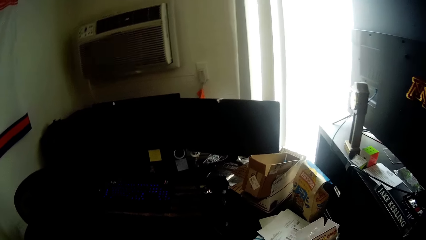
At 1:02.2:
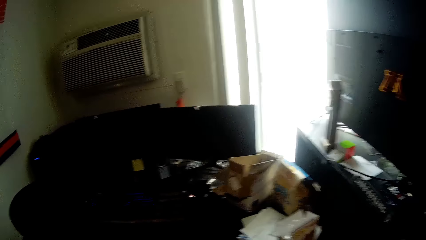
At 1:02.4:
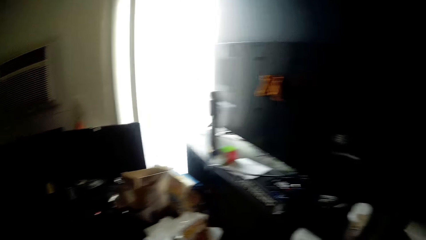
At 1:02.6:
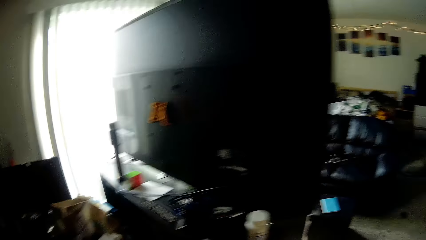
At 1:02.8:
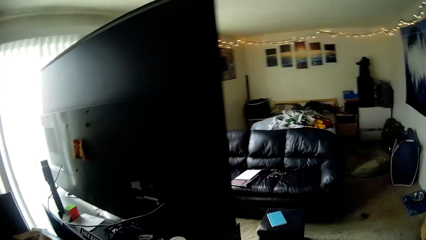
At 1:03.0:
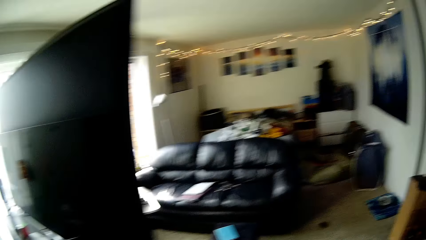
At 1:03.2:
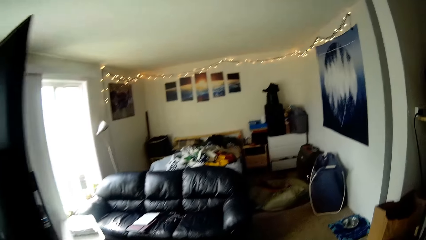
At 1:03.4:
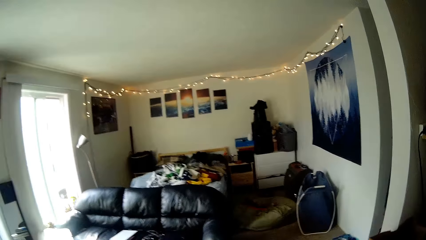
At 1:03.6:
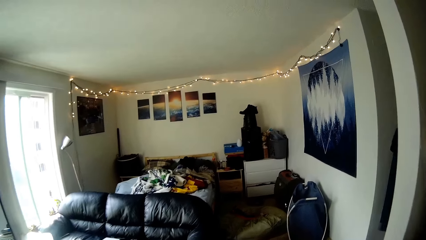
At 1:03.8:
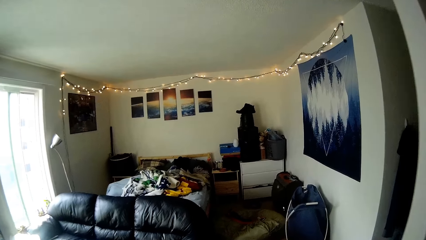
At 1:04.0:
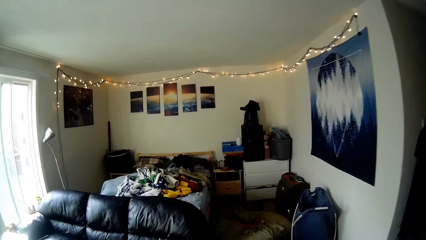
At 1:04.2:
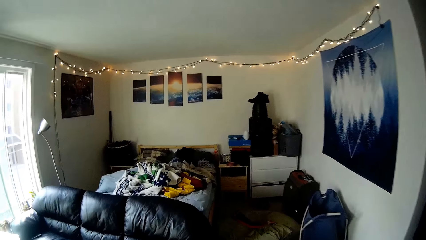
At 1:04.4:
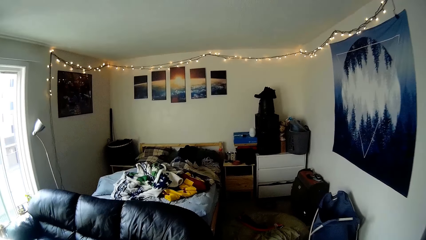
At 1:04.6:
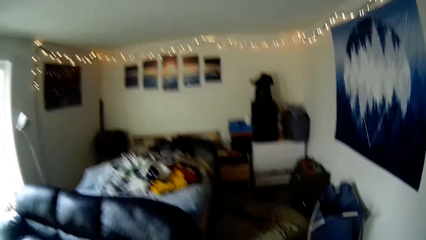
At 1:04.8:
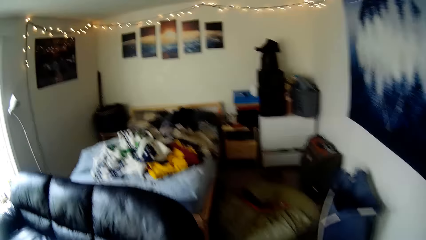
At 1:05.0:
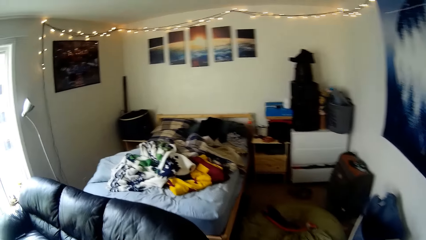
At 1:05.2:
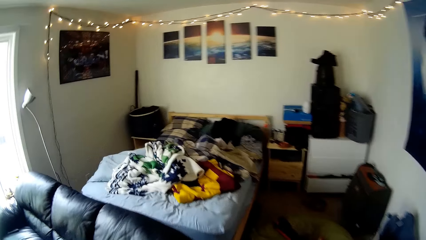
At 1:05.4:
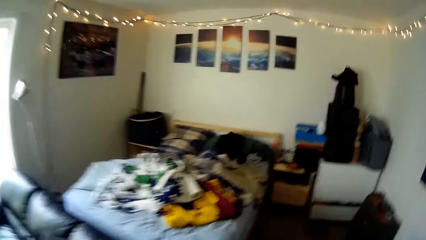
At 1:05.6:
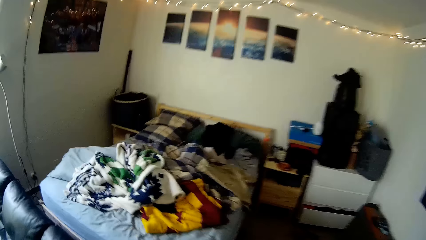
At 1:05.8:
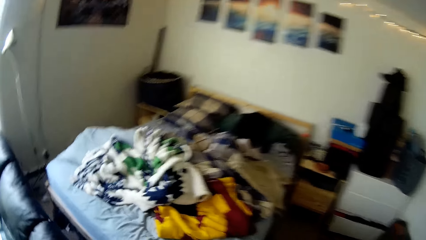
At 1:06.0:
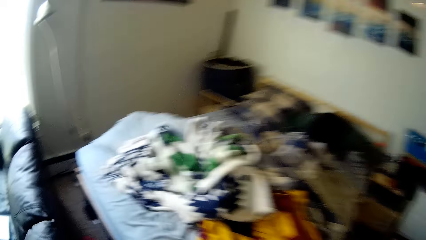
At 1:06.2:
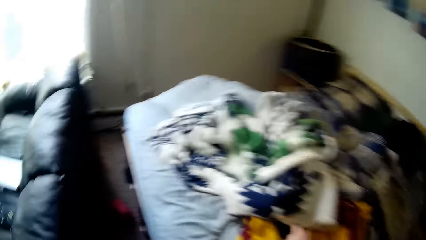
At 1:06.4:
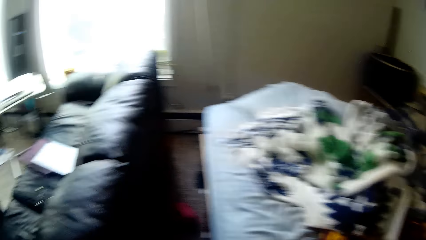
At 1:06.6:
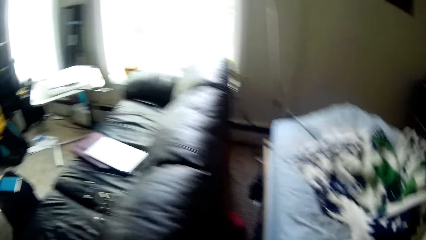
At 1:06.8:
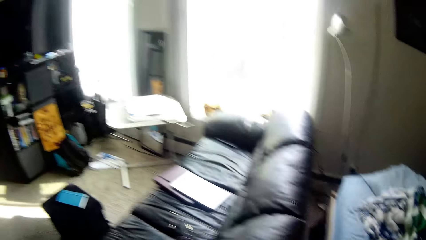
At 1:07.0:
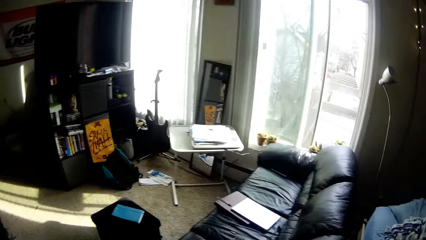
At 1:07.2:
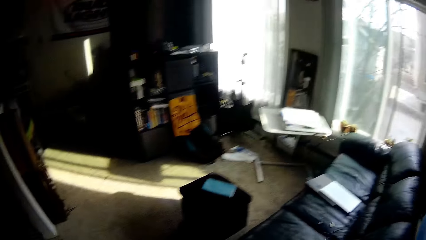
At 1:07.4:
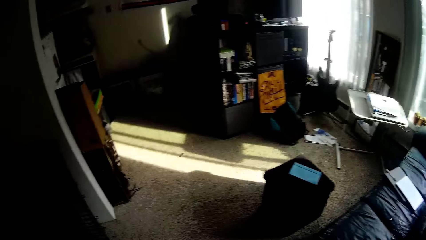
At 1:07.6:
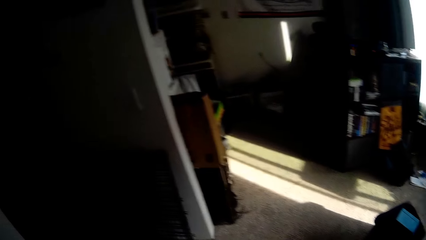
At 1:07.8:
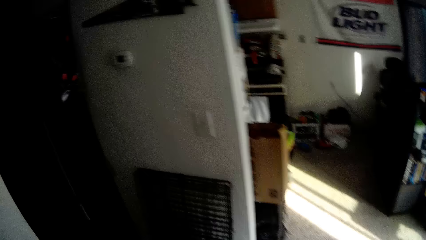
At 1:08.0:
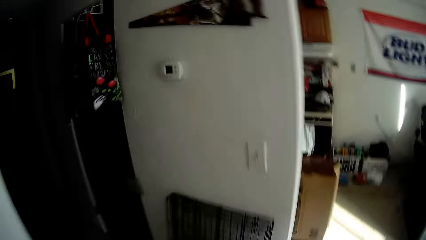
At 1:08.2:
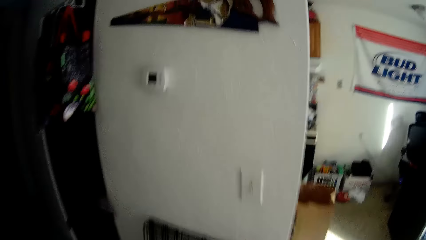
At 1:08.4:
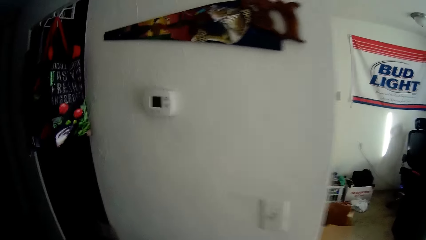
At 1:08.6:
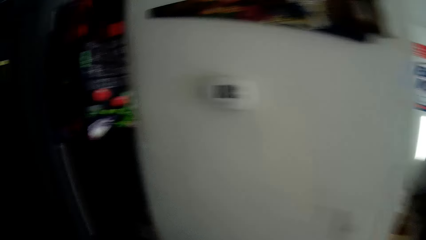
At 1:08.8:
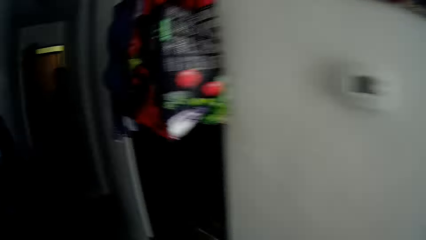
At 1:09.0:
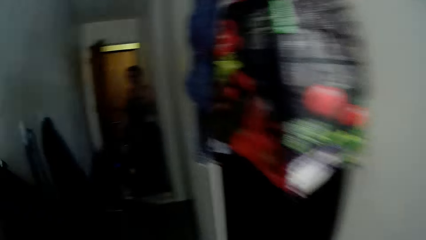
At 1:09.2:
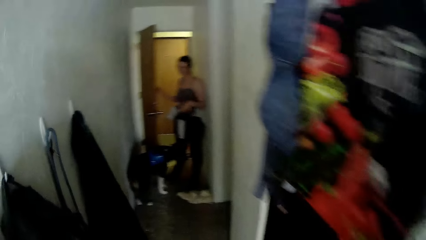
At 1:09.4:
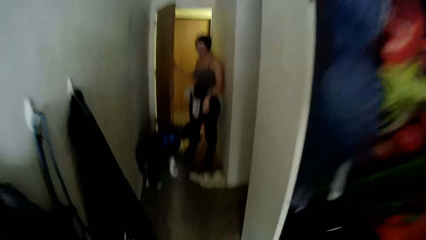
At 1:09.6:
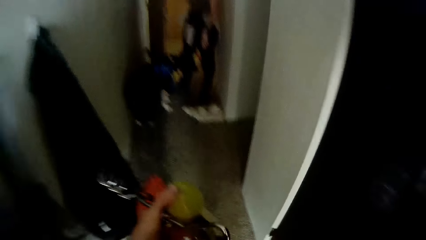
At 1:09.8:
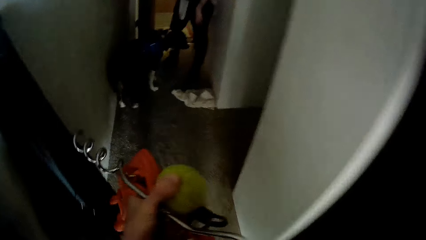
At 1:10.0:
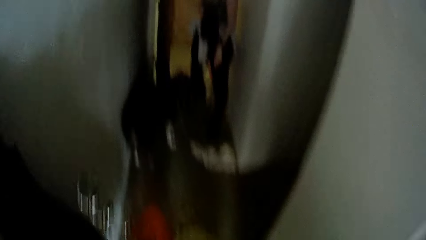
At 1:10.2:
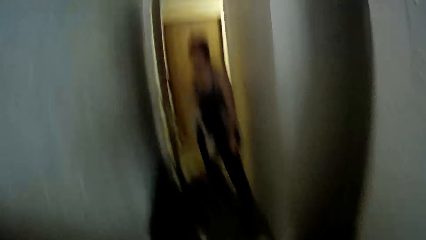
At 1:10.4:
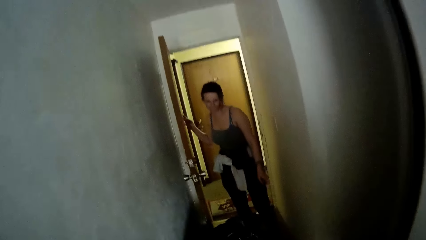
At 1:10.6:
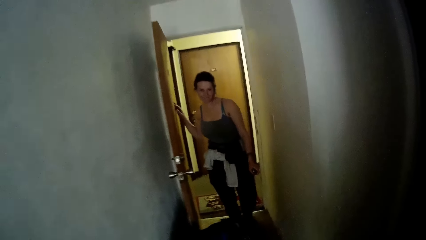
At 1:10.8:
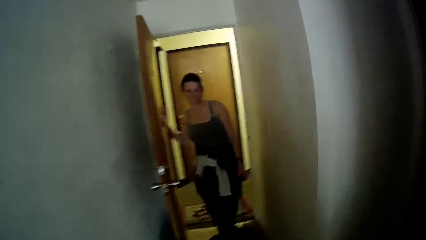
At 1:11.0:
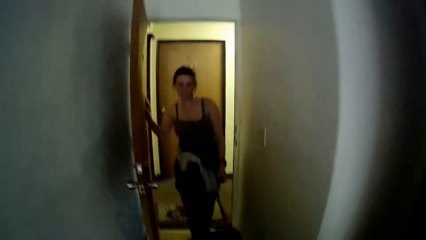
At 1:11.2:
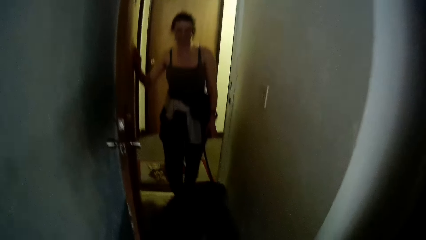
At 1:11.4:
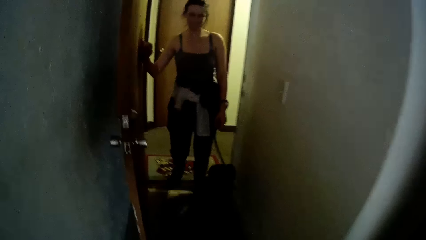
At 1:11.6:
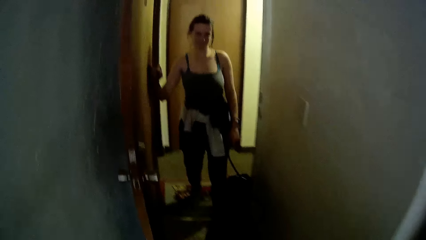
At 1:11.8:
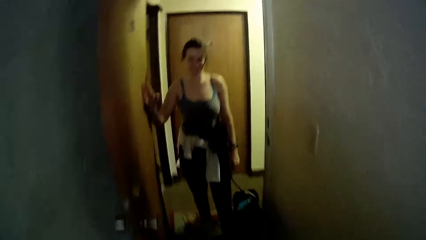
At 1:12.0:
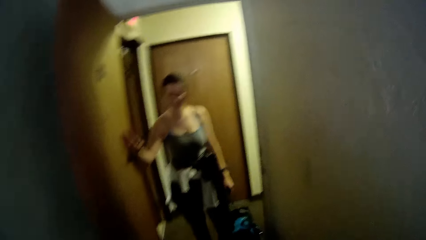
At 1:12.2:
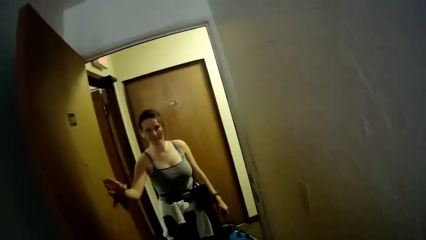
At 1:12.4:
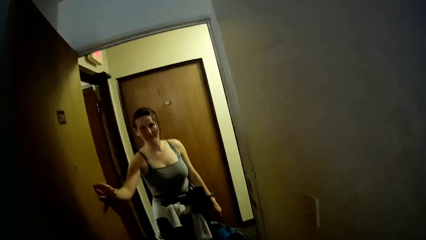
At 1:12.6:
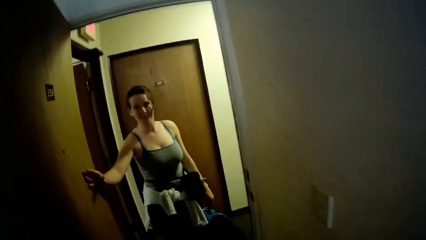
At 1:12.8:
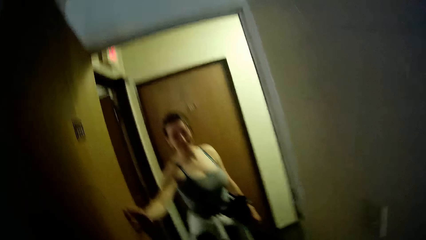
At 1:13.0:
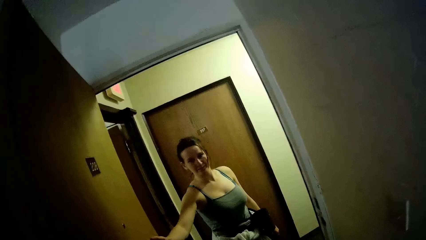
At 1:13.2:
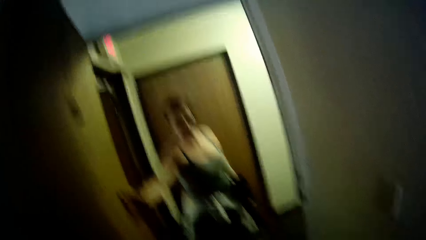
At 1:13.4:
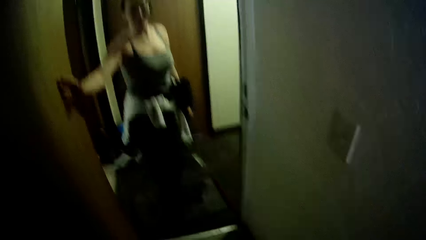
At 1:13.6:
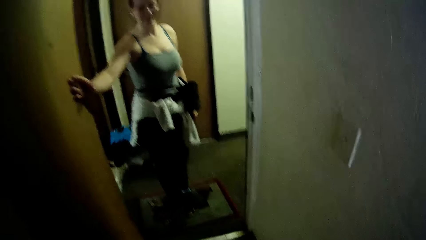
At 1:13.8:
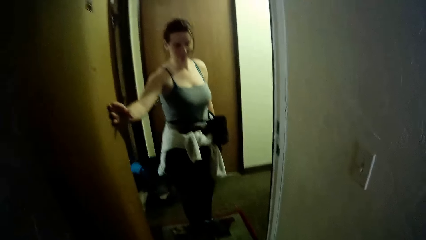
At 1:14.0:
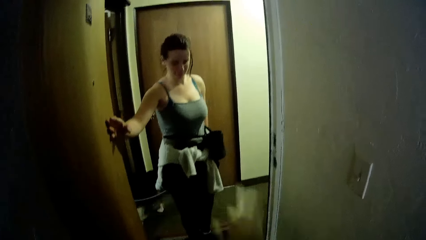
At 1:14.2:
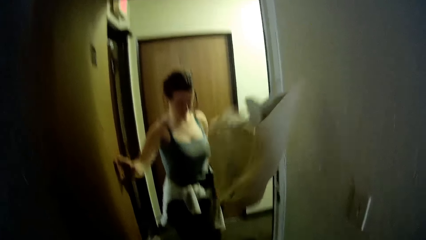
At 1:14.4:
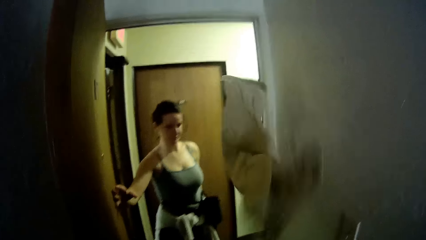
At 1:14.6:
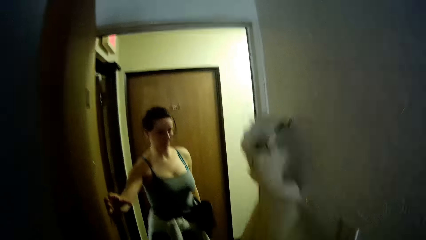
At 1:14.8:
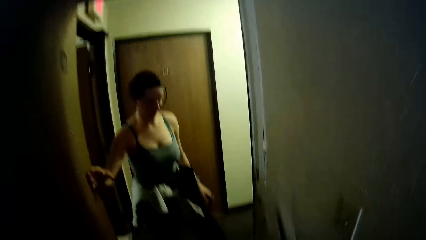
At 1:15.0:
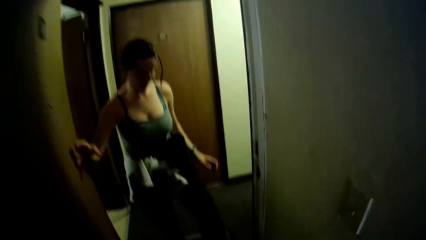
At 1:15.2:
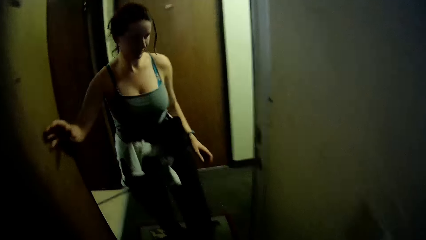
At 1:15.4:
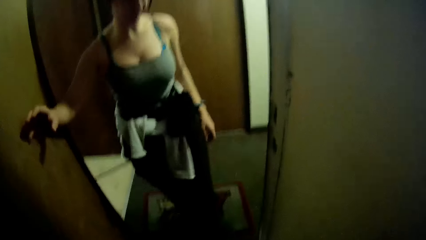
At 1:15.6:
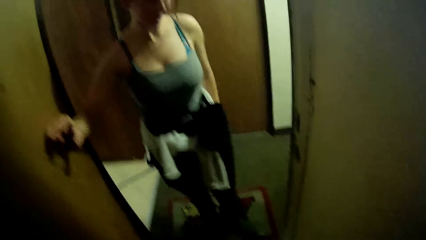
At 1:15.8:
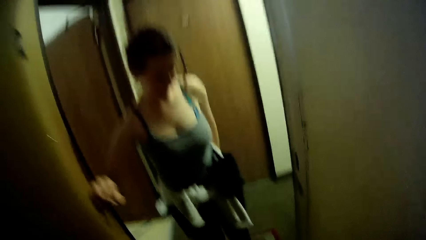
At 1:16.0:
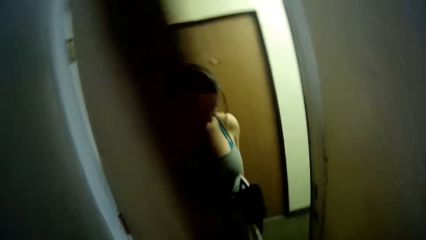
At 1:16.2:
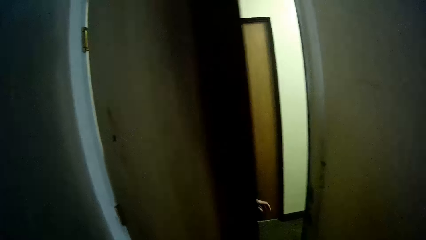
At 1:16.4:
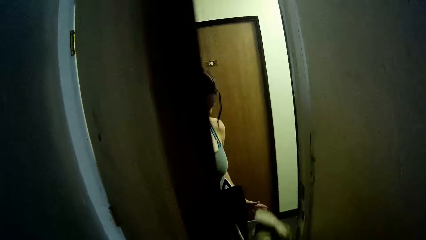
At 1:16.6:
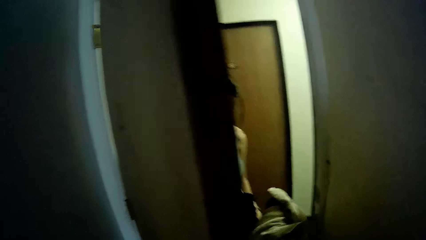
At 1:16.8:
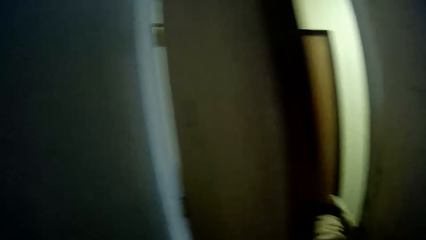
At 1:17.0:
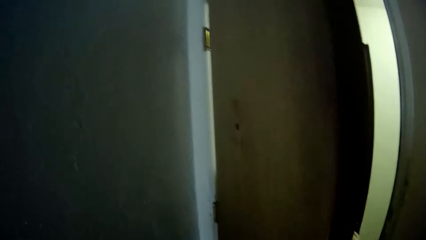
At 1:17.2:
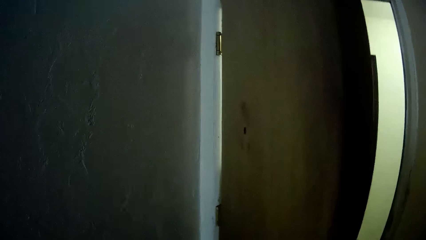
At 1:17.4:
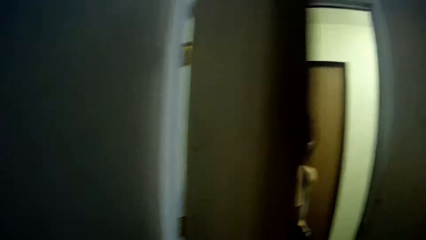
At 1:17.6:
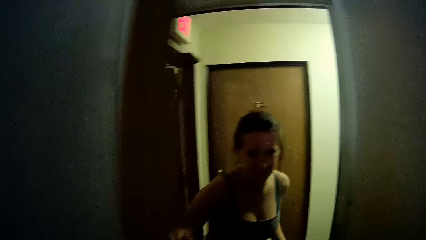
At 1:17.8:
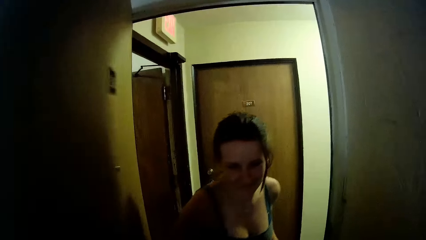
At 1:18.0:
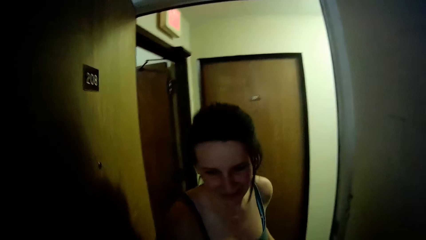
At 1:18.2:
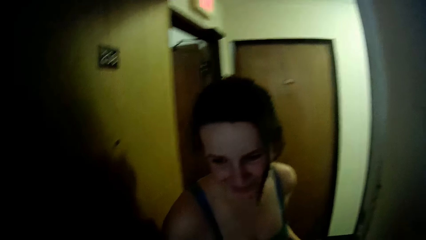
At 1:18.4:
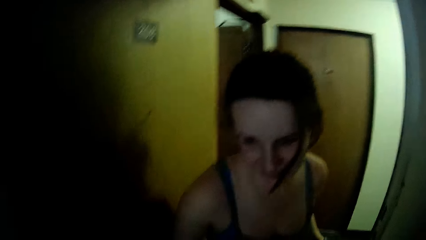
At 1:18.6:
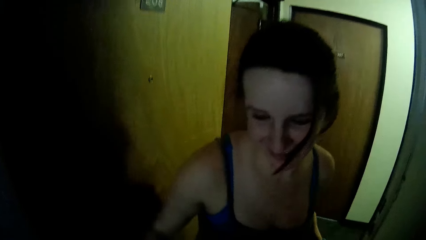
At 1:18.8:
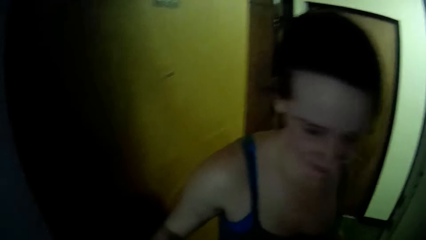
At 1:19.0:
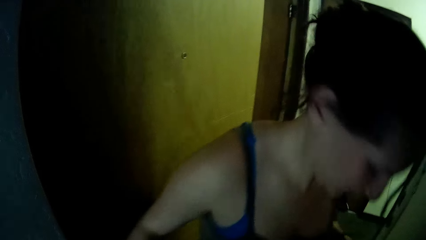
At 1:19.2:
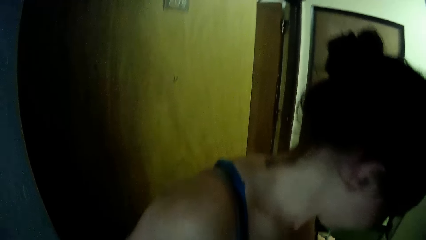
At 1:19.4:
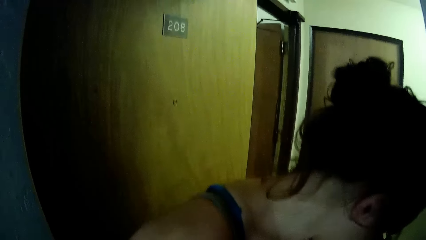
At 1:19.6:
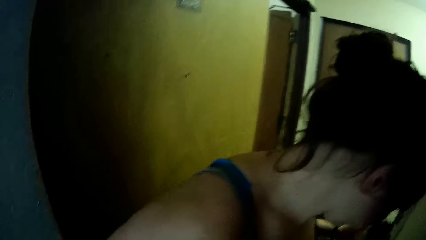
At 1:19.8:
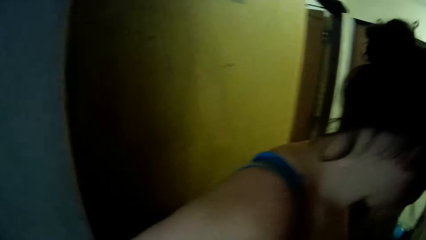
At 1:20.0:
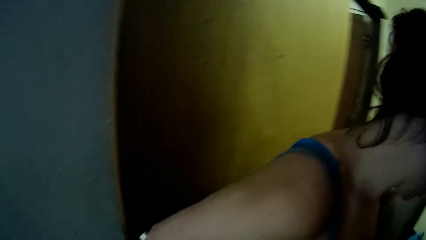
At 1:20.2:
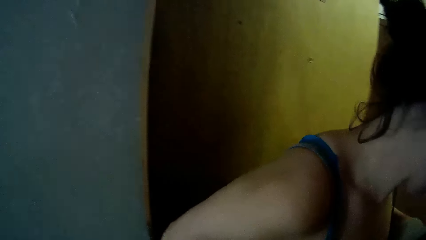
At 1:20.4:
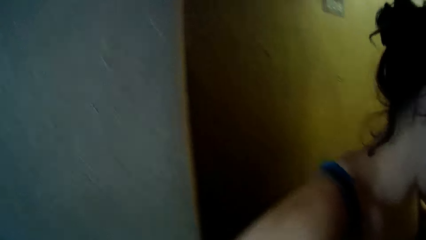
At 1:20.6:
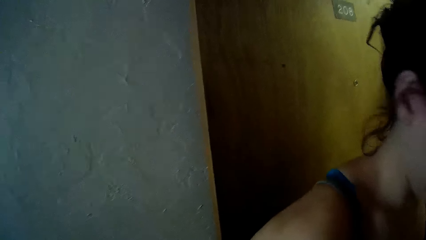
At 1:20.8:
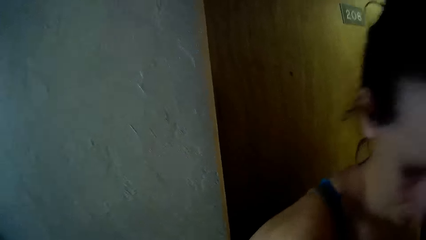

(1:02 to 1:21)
The camera wearer looks around the room. They walk to the door at the far end of the corridor. The lady holds the door for the camera wearer to pass. The camera wearer throws the cloth. They close the door. They hand the lady the cloth. The lady pushes the door and gets back in the room.
